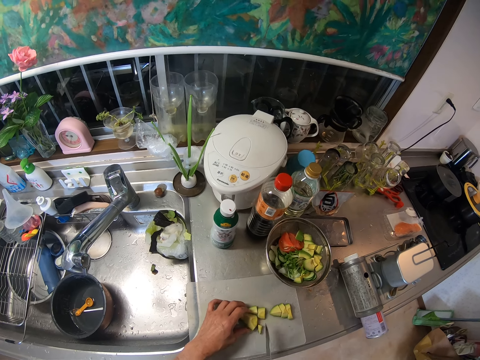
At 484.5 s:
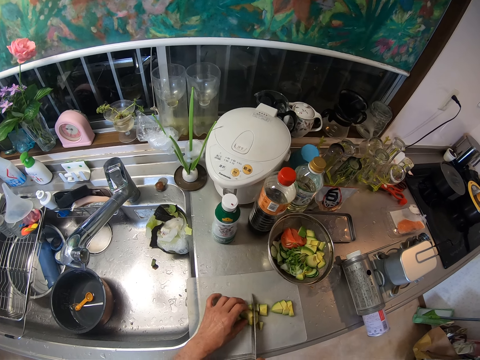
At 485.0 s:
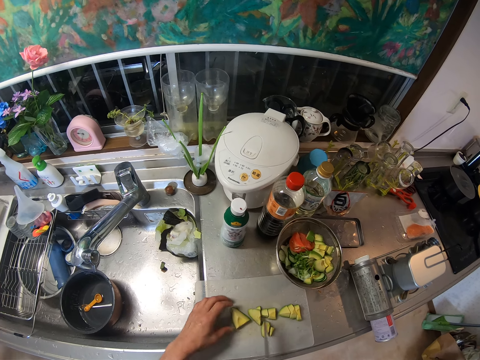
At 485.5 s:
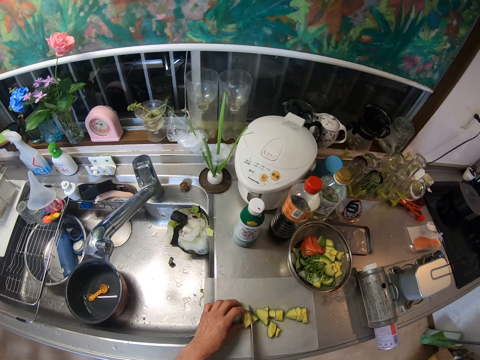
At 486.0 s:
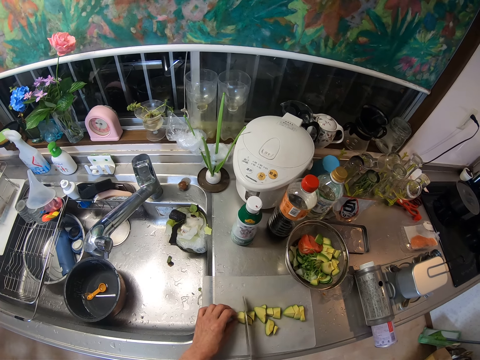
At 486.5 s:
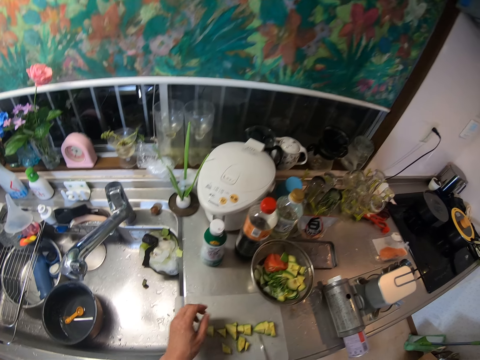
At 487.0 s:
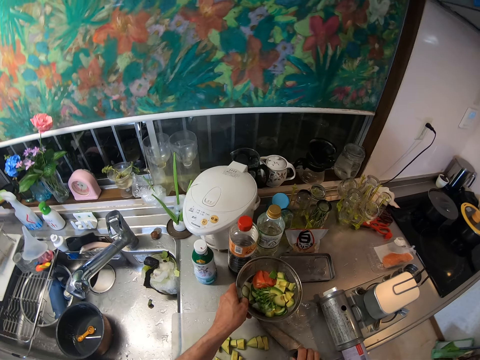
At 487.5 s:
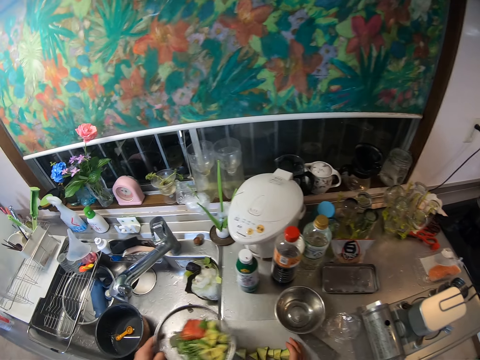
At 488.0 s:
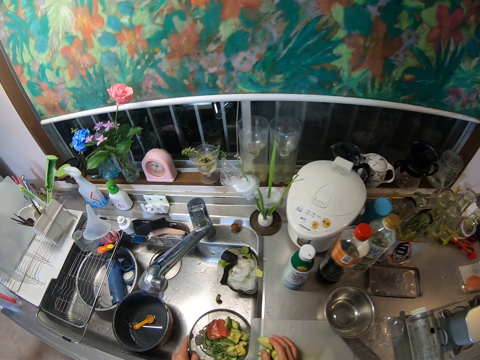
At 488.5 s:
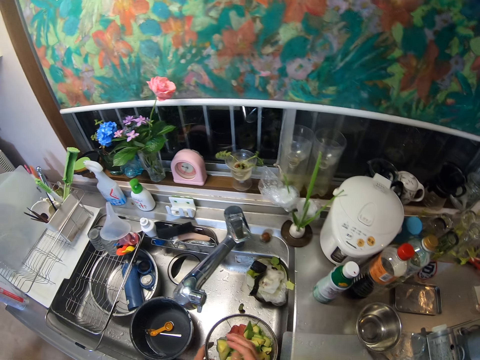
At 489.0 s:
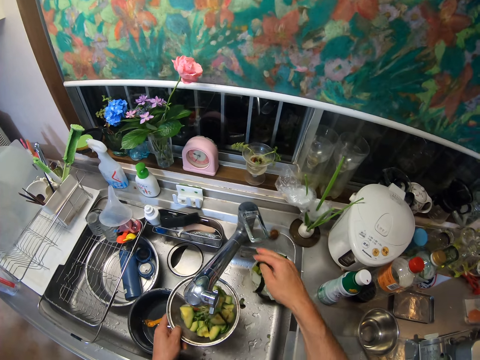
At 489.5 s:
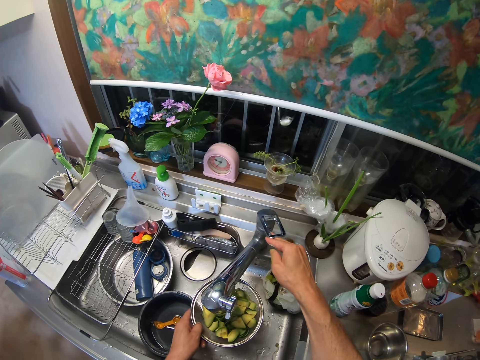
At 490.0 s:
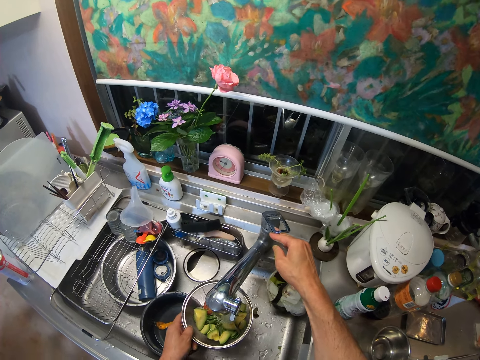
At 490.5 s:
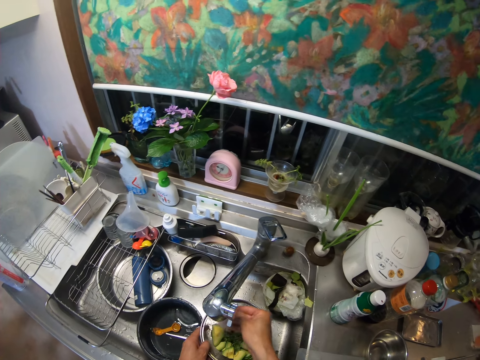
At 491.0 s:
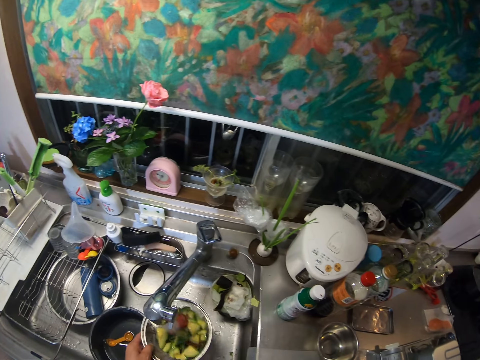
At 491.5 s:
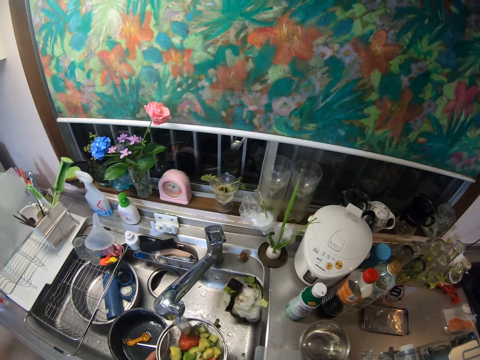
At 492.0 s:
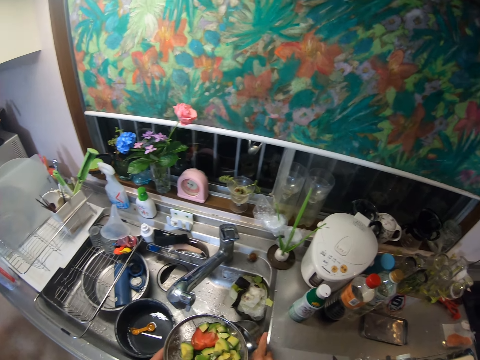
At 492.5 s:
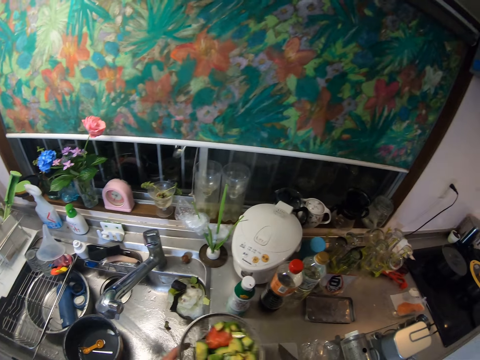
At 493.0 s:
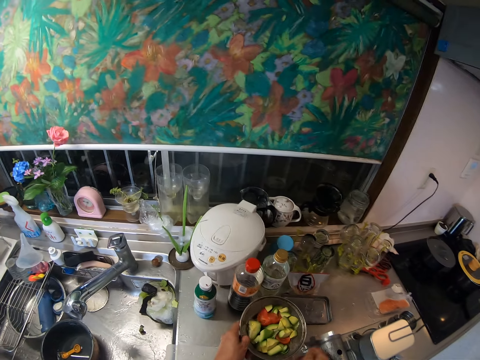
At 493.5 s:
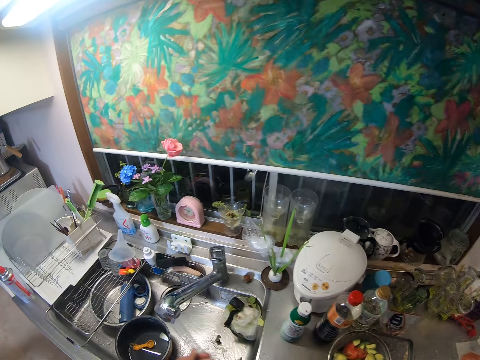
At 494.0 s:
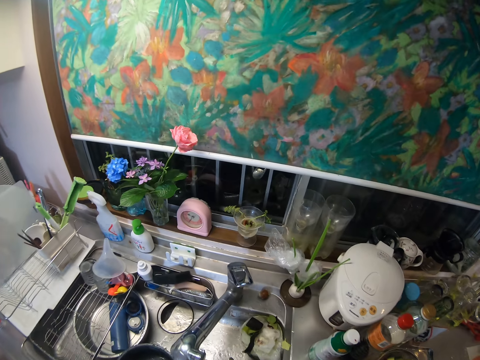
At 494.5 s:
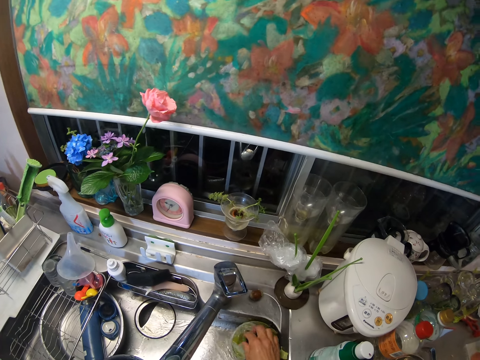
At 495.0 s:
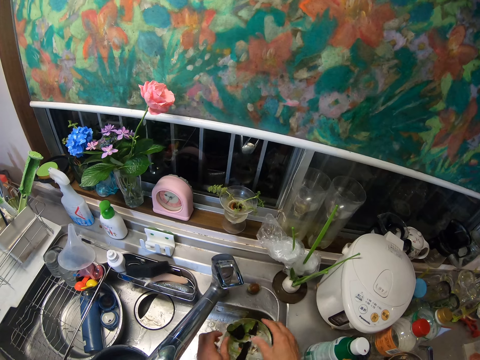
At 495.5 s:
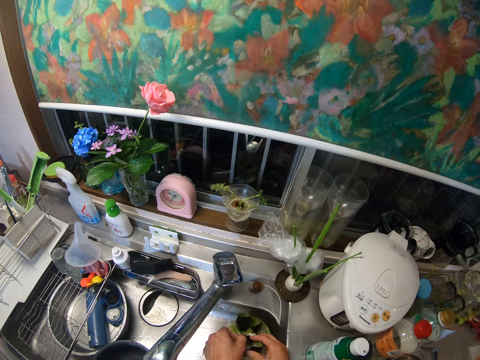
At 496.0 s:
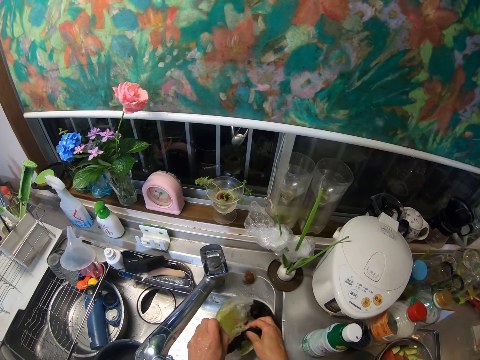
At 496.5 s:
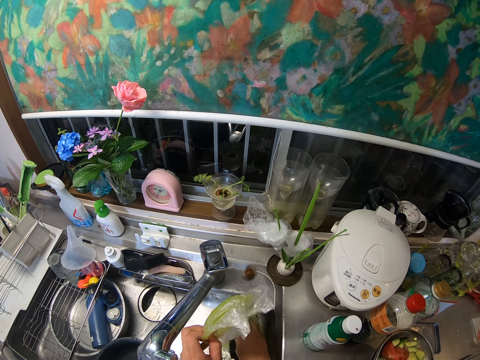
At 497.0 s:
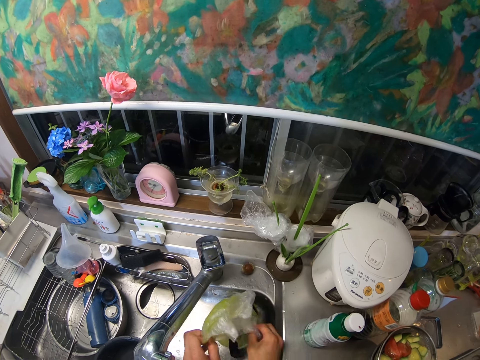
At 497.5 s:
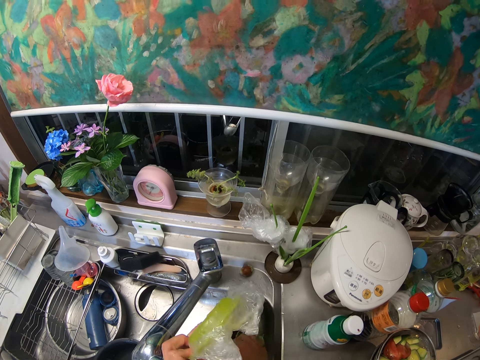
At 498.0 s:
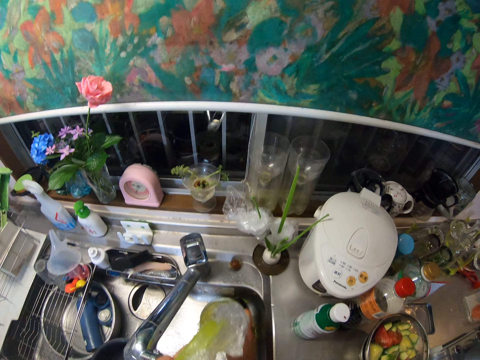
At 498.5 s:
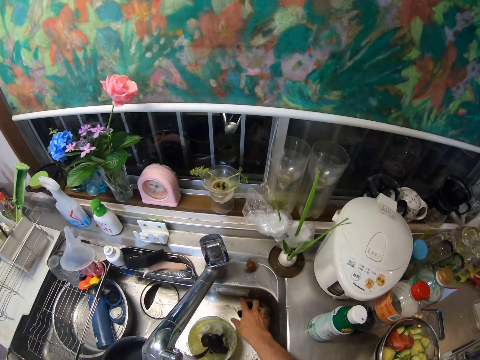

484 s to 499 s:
The camera wearer picks the sieve from the stainless bowl. He collects them together. He packs the pieces of avocado into the sieve. He packs them again. He rinses the fruits. He opens the tap. He picks the stainless bowl from the slab. He pours water from the bowl in the sink. He puts the stainless bowl and sieve on the slab. He rinses his hands. He turns the avocado covers in the tin. He rearranges the dirt in the sink. He puts the tin aside.

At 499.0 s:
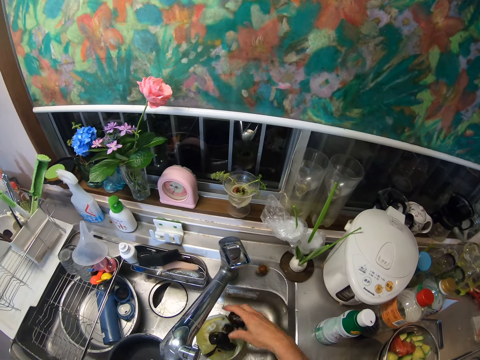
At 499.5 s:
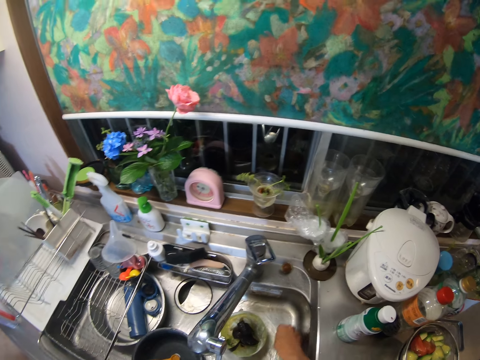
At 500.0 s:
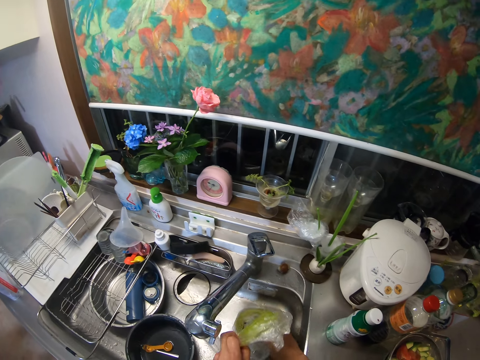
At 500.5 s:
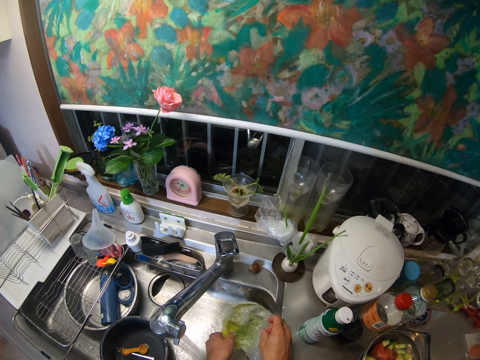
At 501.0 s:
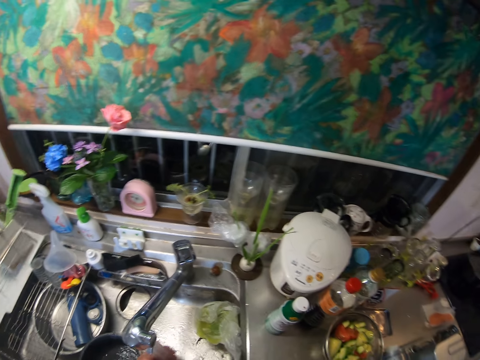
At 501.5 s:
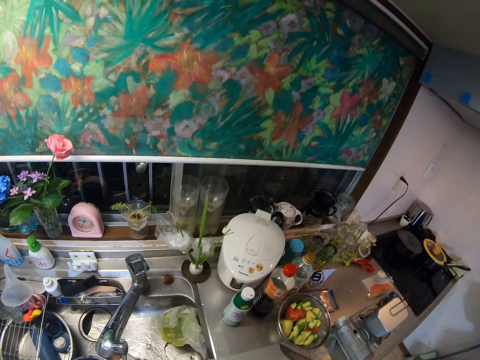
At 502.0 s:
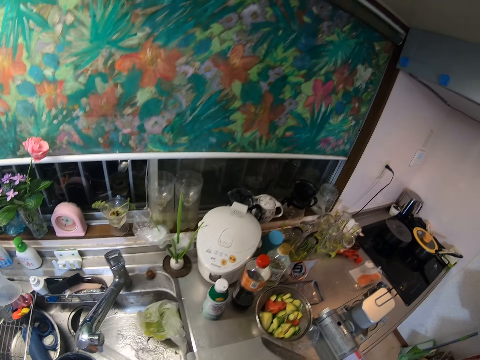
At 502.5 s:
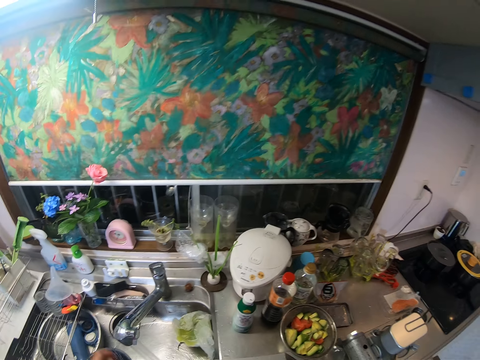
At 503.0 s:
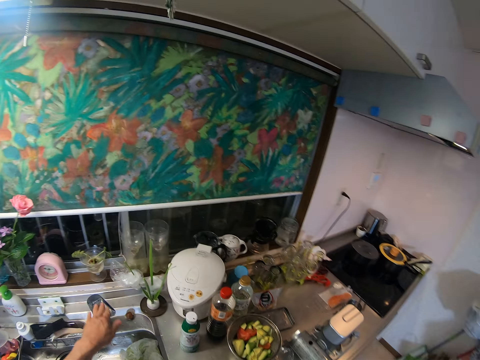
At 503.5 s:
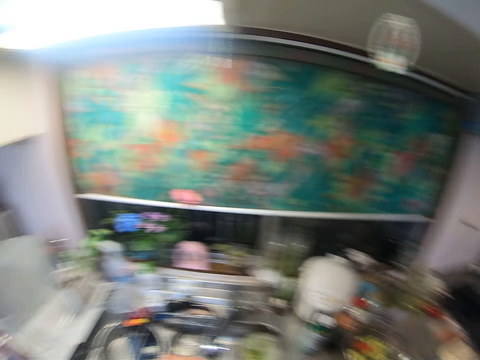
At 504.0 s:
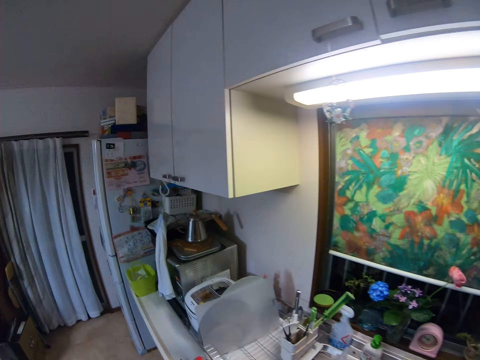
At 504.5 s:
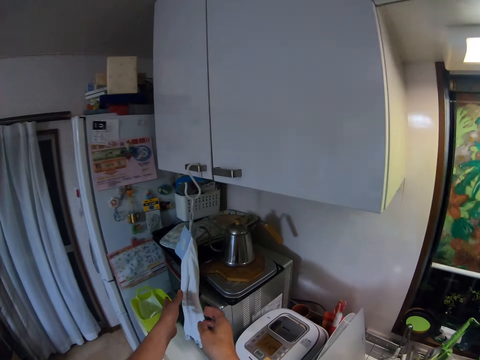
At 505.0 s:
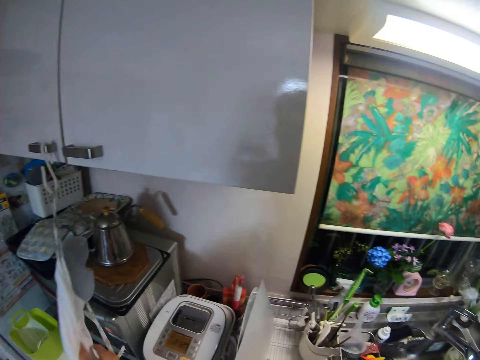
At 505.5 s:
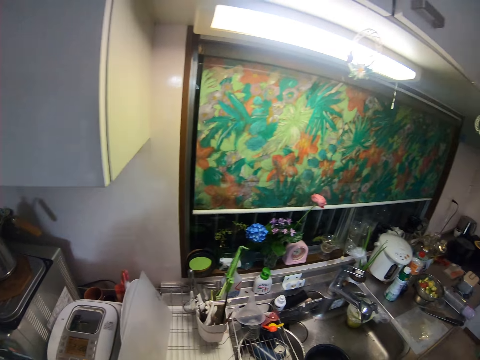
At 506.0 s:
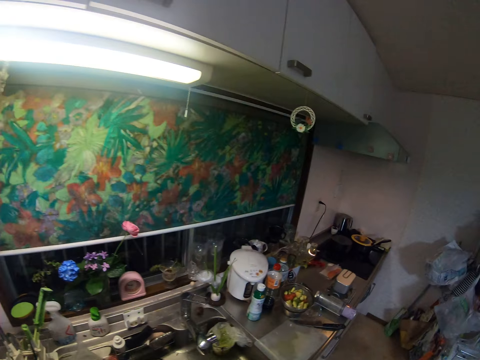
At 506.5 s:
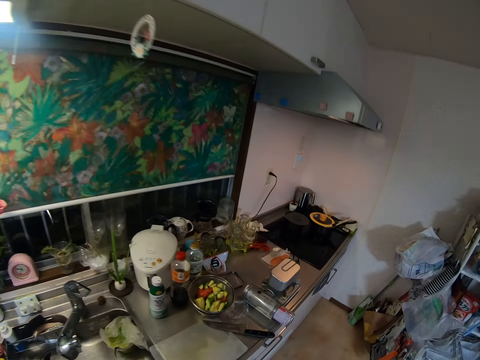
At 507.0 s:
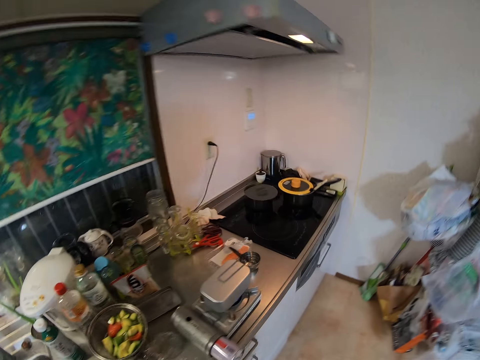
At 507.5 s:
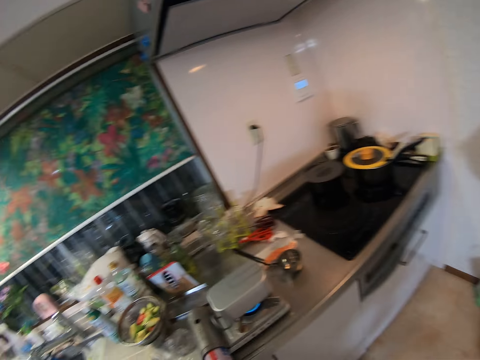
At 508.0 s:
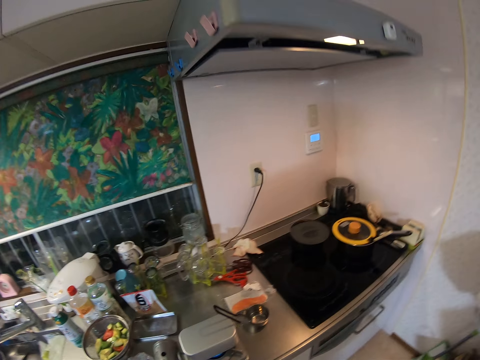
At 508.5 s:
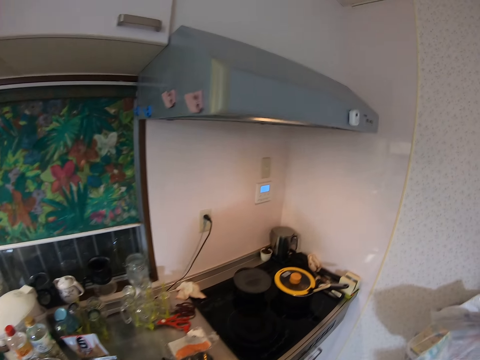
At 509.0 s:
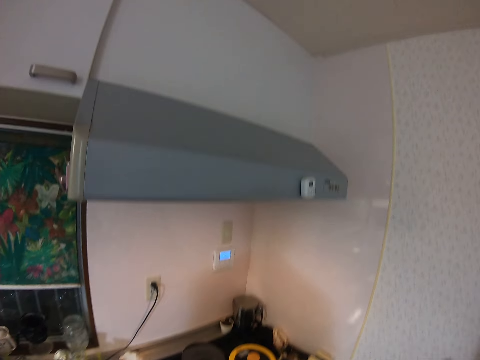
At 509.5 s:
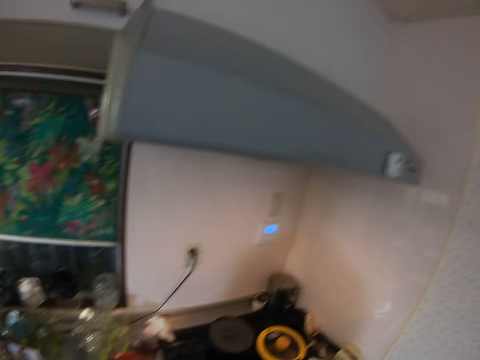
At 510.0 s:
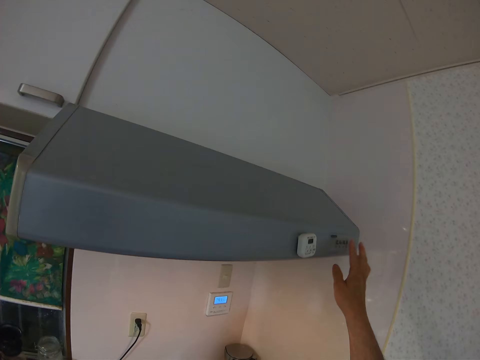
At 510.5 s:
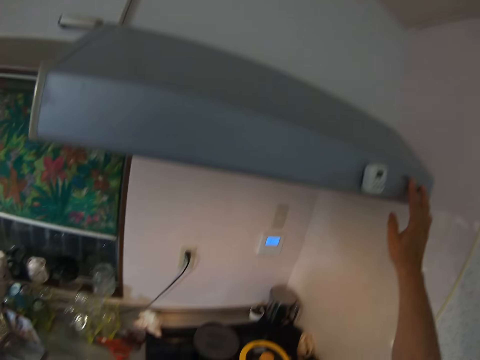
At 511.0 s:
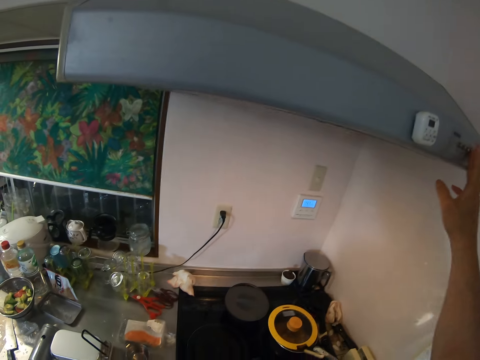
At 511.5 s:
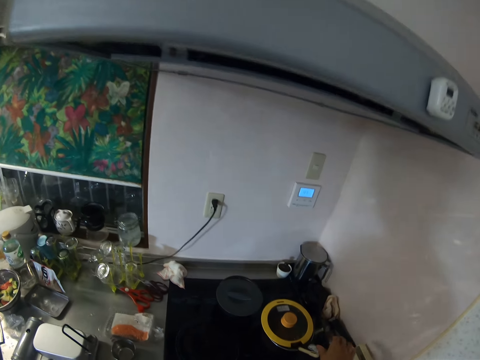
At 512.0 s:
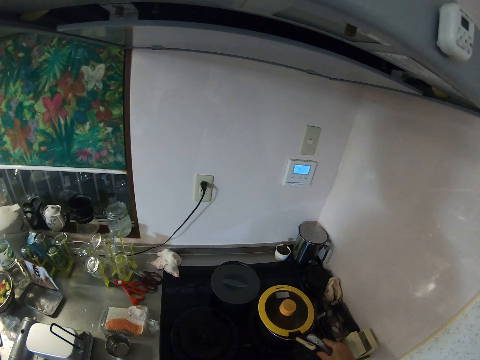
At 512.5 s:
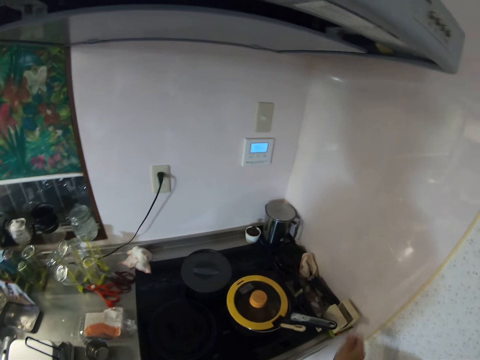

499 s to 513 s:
The camera wearer rinses his hands. He turns off the faucet. He wipes his hands with the towel on the cabinet handle. He walks. He switches off the light. He presses the button. He moves a pan along the surface of the cooker.
